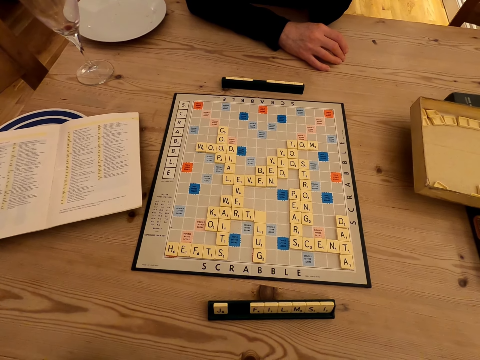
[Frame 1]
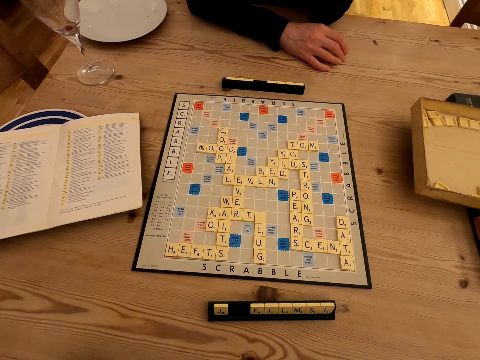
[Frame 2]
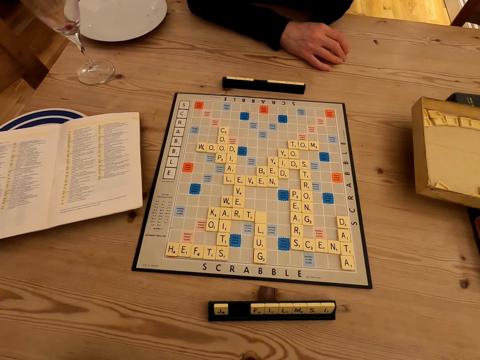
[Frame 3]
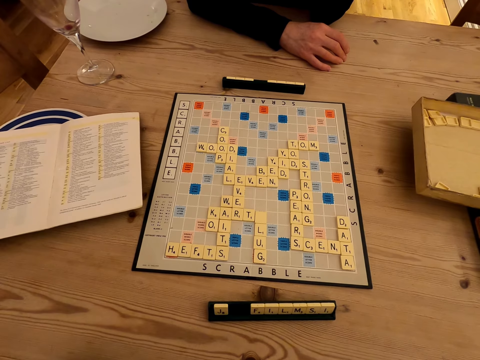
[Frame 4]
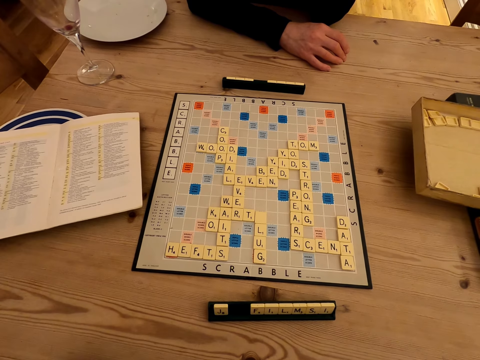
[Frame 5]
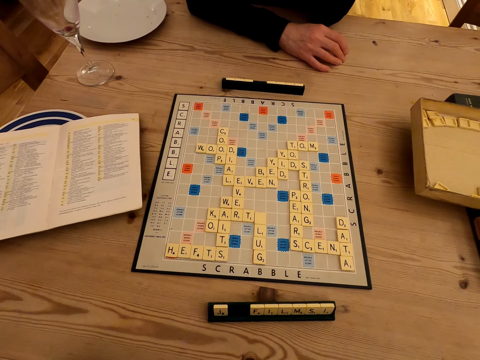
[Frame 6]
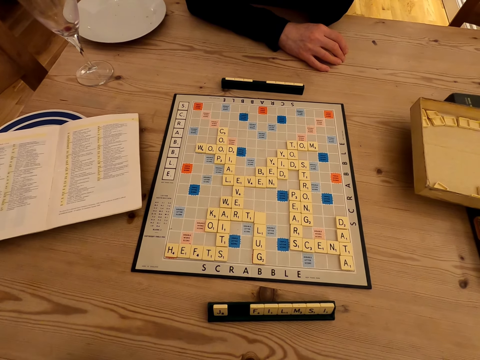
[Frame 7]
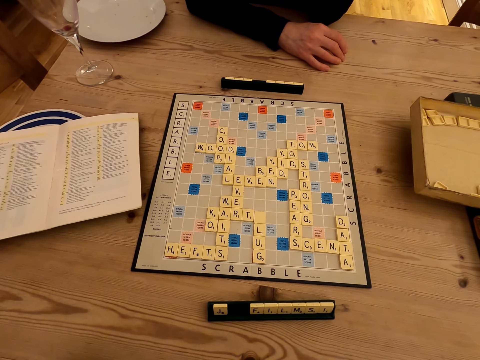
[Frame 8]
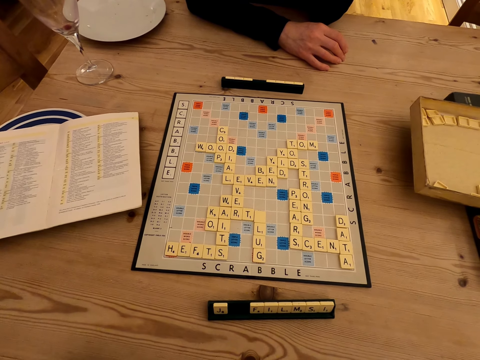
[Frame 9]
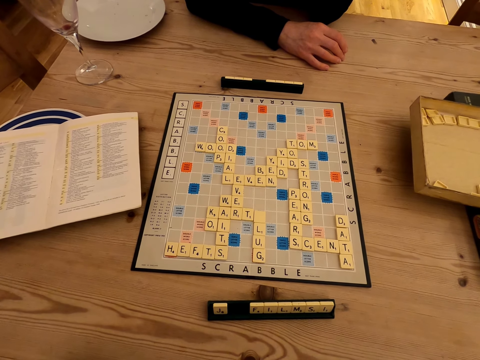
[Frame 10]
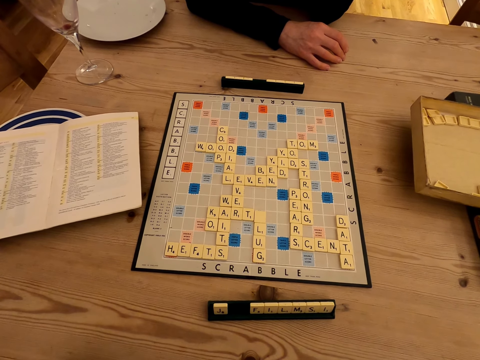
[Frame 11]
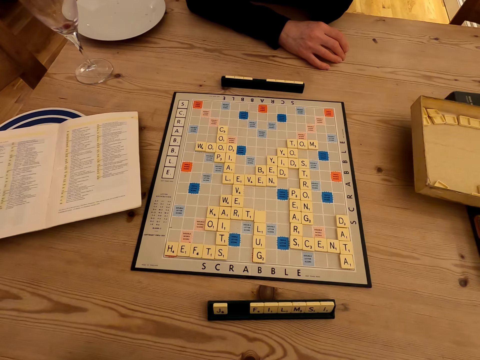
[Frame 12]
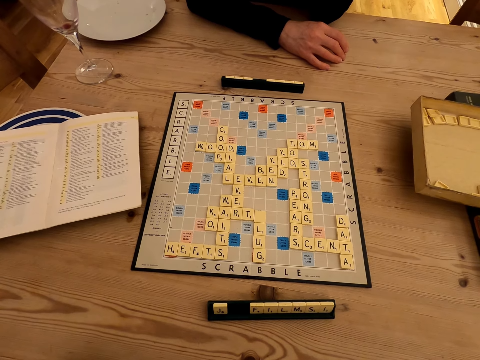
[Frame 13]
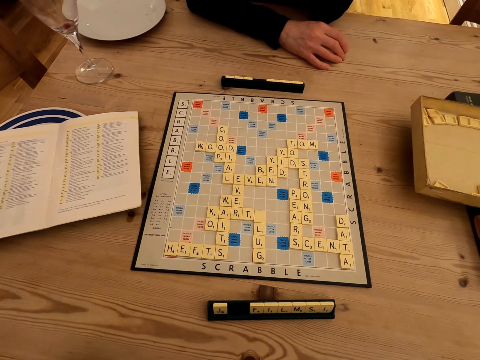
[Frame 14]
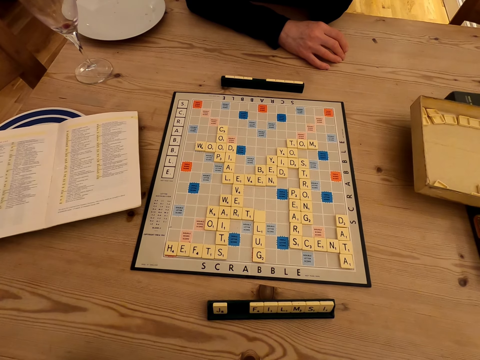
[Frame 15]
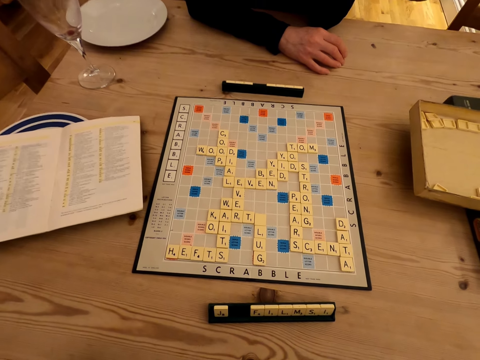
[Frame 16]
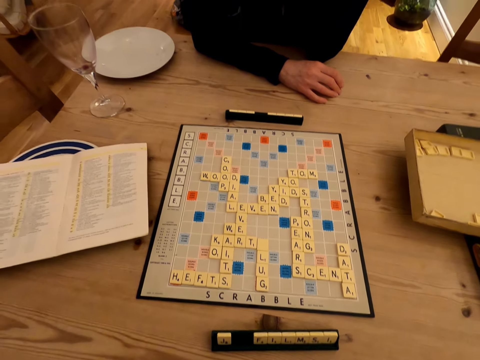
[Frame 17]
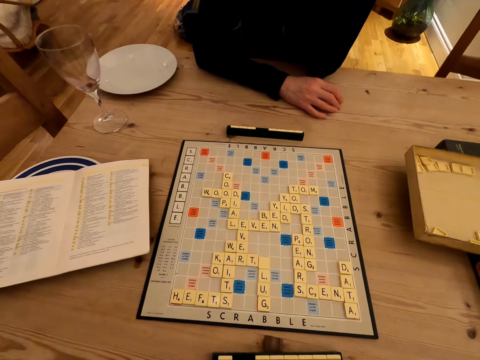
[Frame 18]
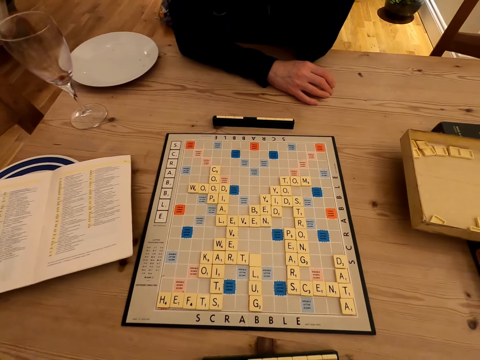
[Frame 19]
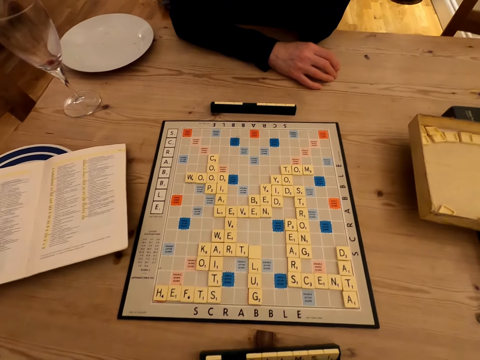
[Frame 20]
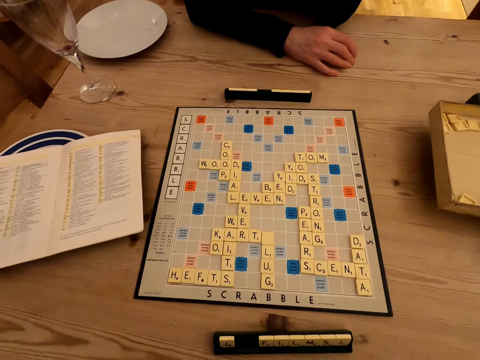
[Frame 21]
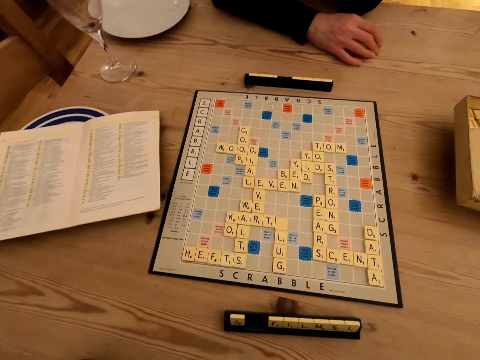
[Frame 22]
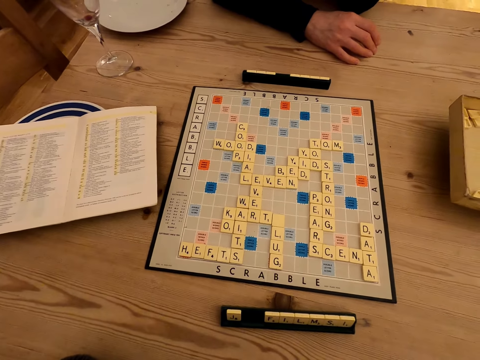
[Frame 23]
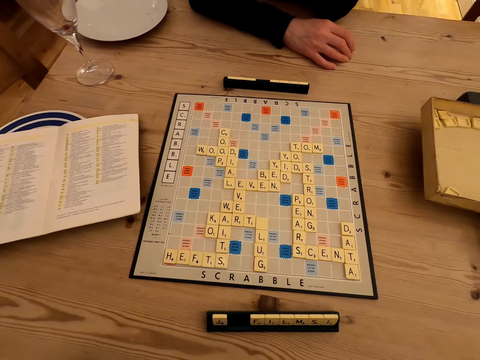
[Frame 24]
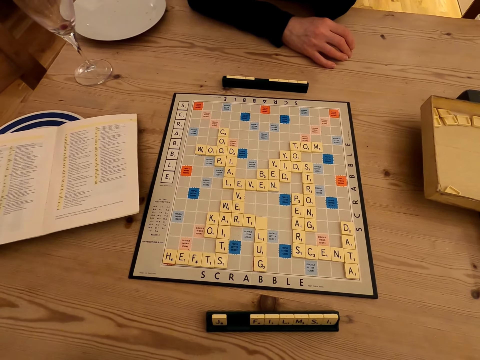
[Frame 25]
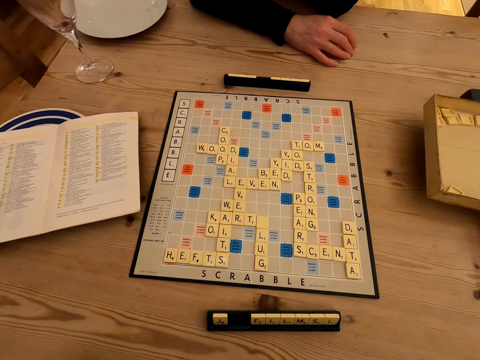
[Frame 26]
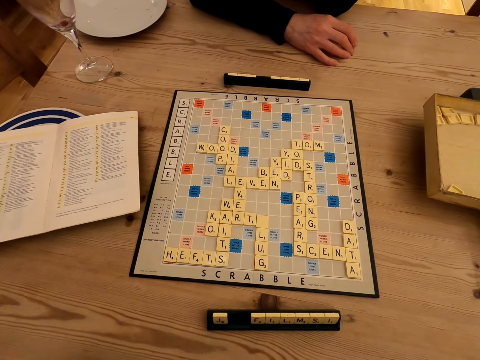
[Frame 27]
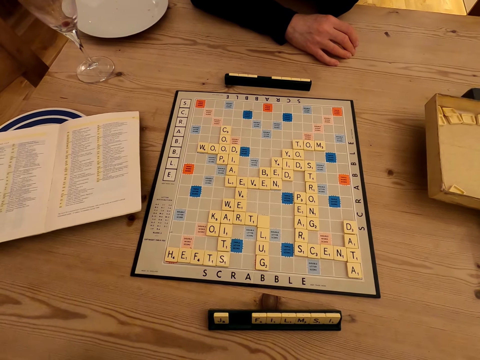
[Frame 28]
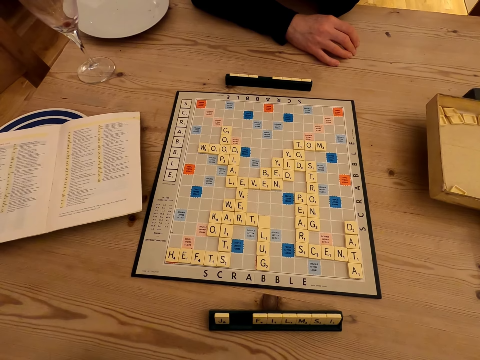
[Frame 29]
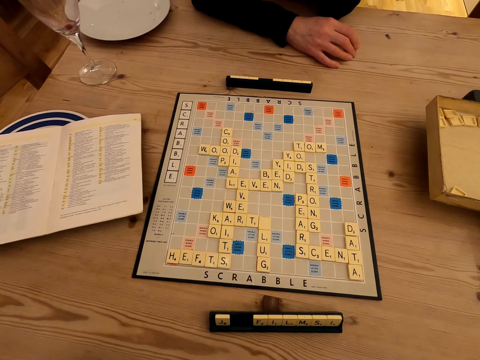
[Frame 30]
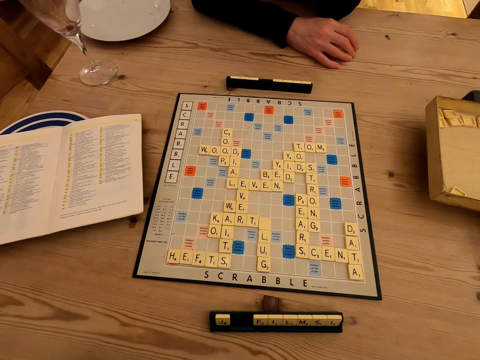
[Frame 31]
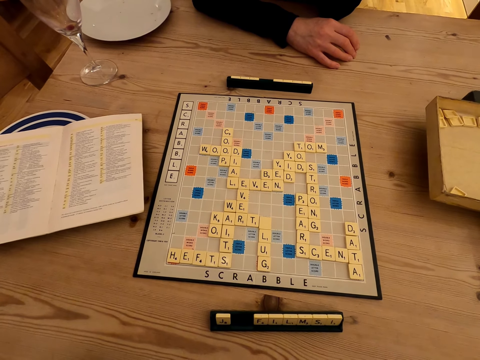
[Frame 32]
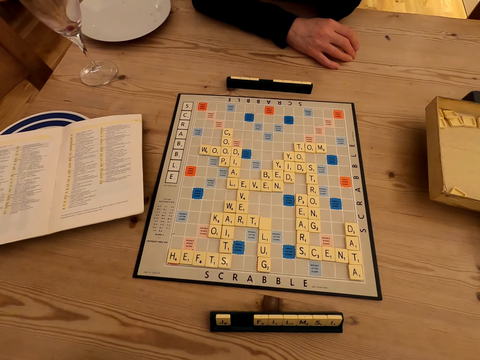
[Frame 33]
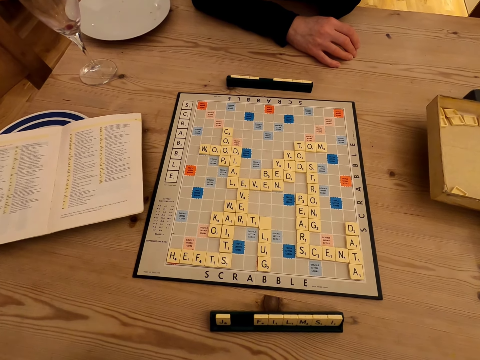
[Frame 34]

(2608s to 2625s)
The camera wearer looks around.

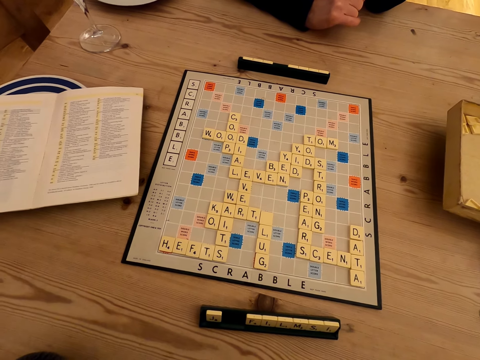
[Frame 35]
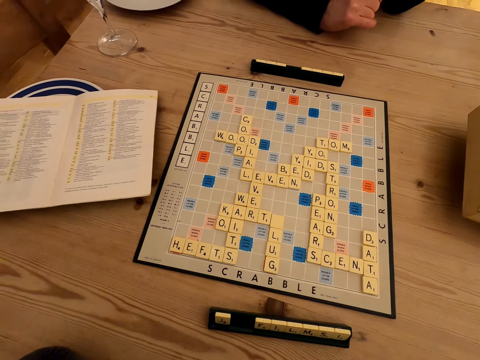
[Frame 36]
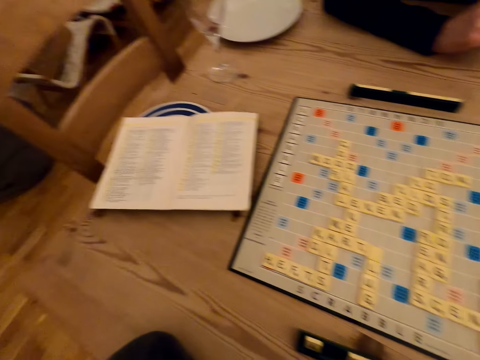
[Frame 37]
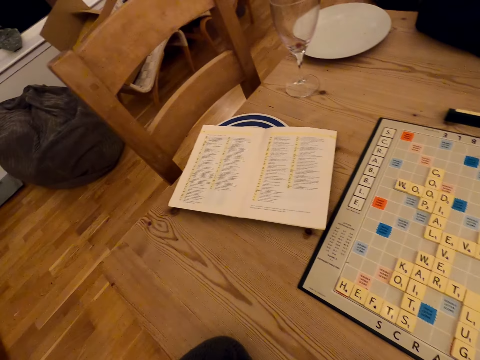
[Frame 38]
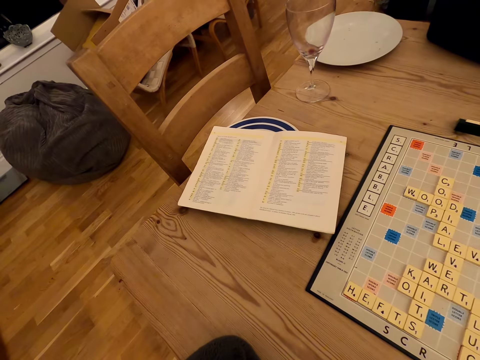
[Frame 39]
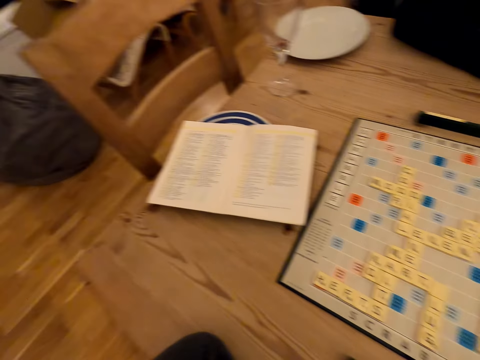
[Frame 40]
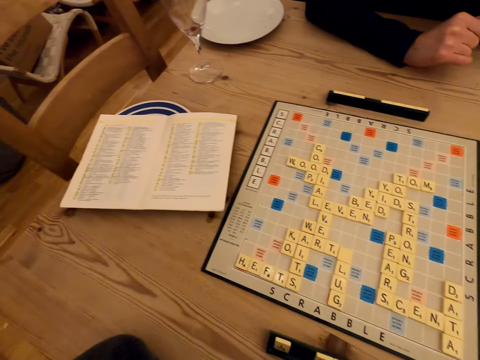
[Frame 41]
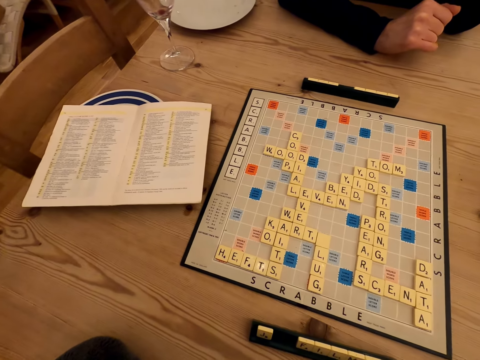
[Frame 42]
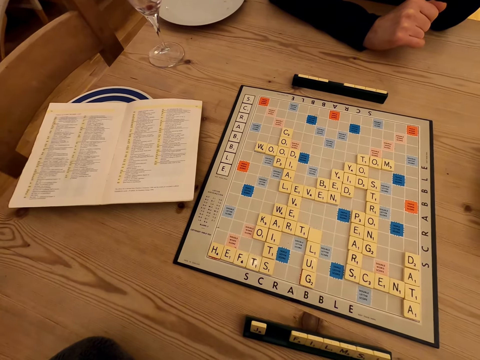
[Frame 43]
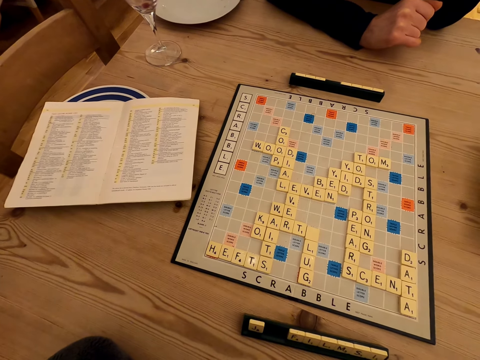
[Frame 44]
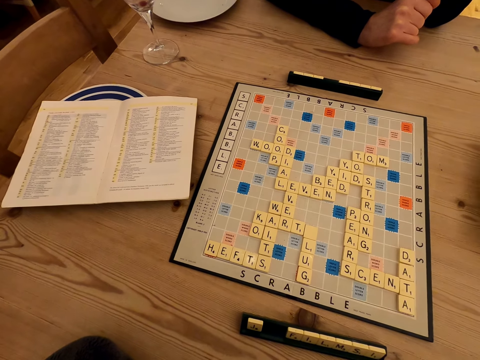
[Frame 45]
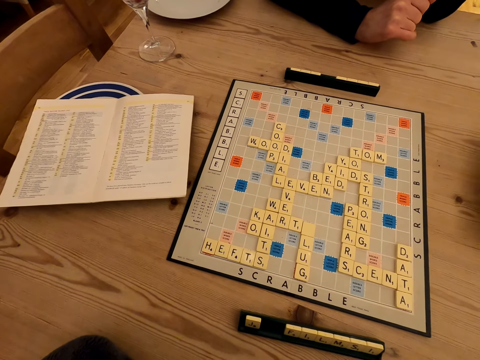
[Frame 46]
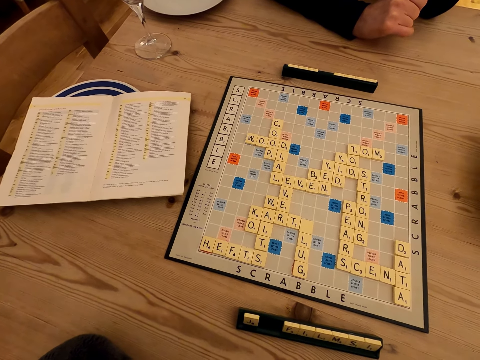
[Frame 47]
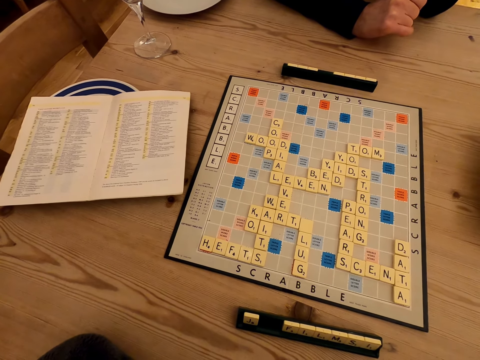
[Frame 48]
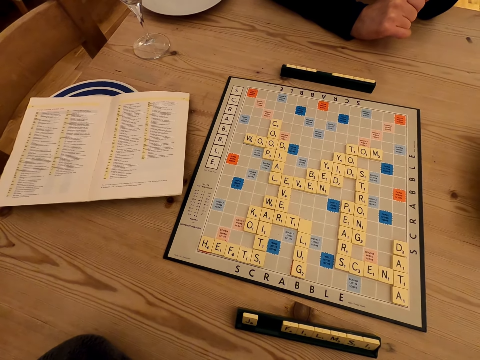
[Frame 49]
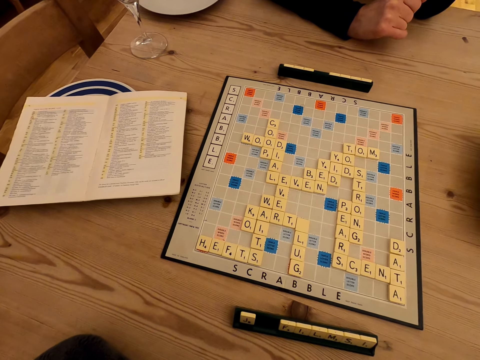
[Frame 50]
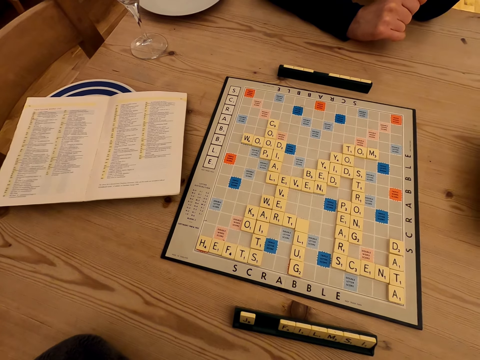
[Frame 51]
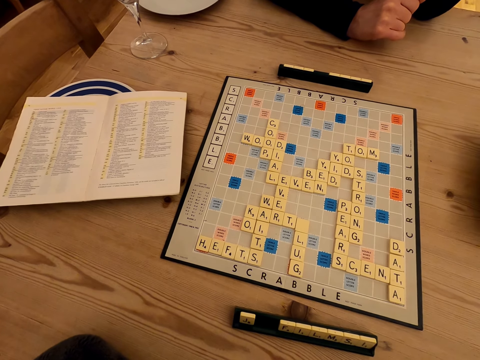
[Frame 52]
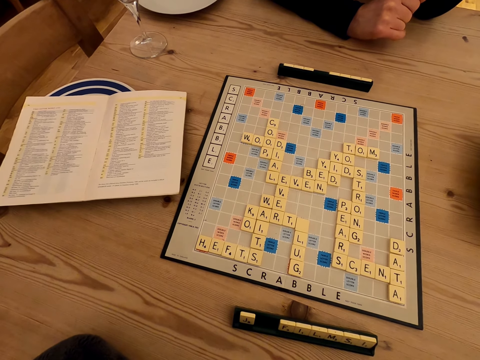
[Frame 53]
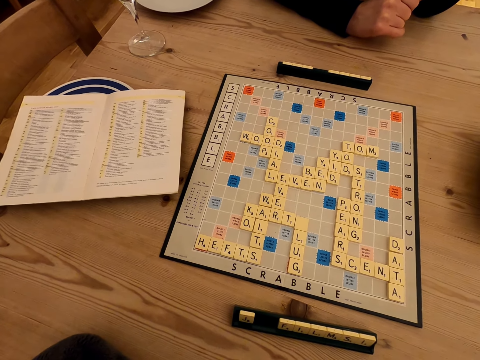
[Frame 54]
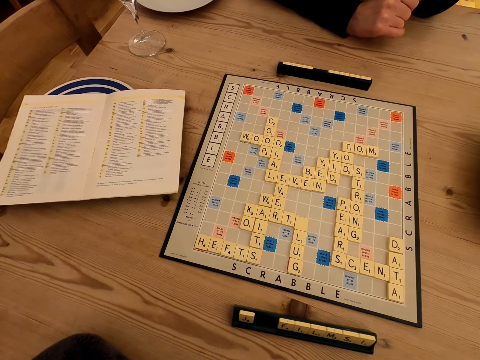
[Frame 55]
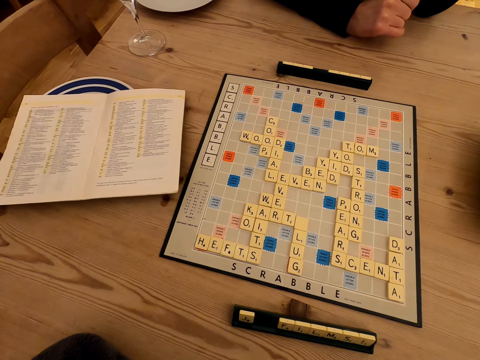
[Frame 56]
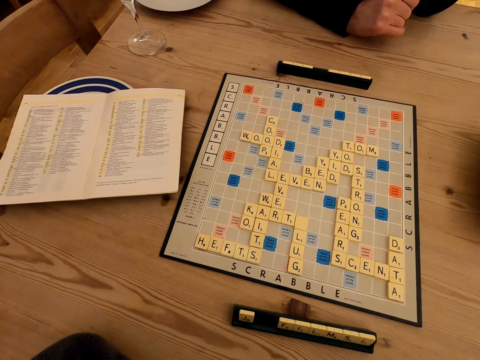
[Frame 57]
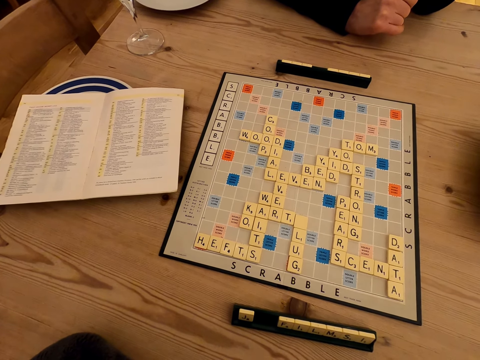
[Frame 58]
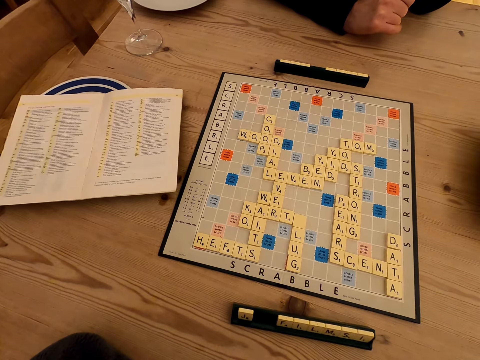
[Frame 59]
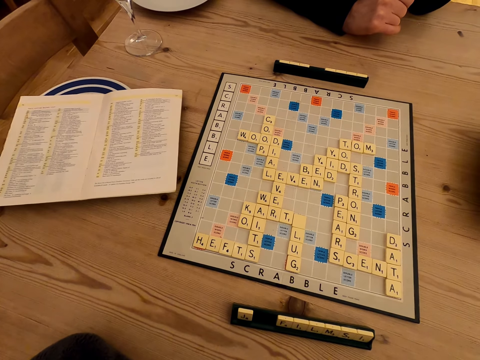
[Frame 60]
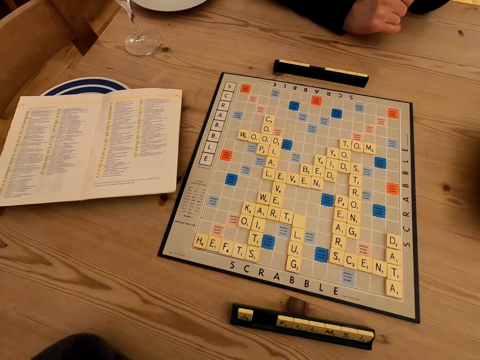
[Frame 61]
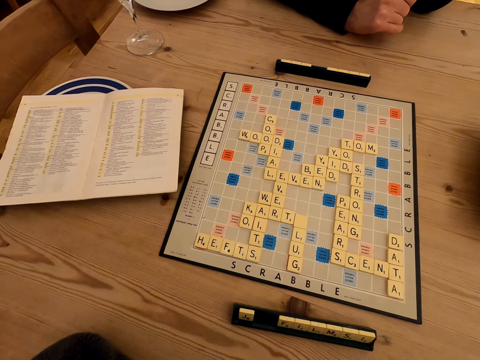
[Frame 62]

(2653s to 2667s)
The camera wearer looks to the side. They look at the board.
